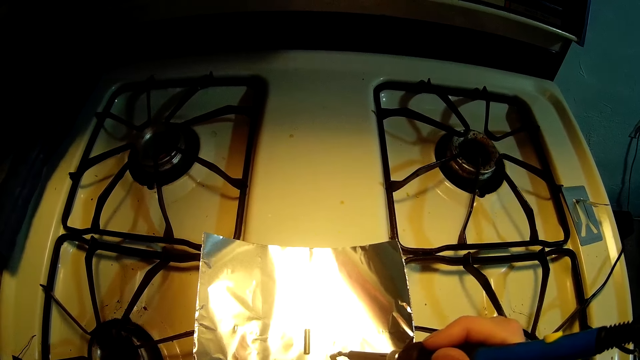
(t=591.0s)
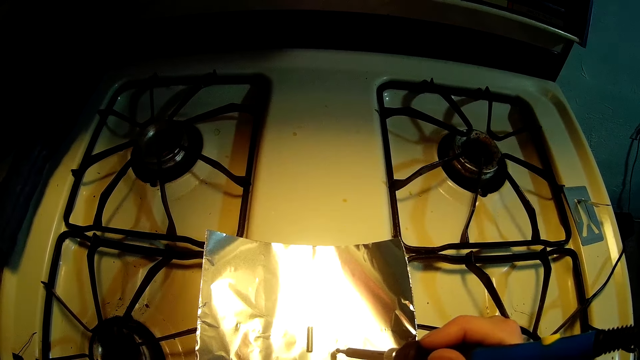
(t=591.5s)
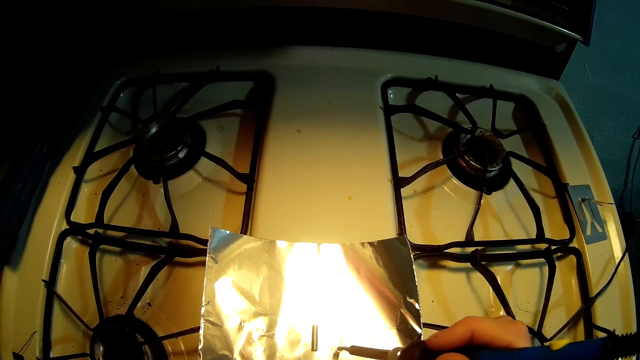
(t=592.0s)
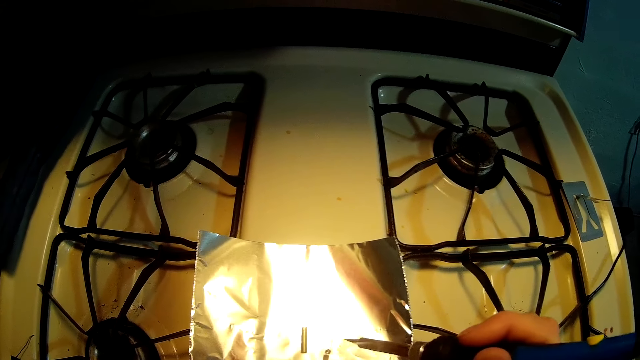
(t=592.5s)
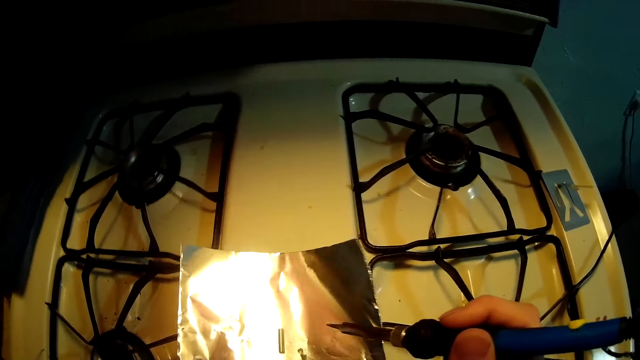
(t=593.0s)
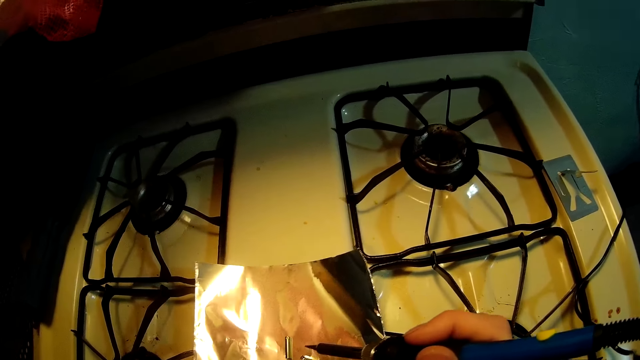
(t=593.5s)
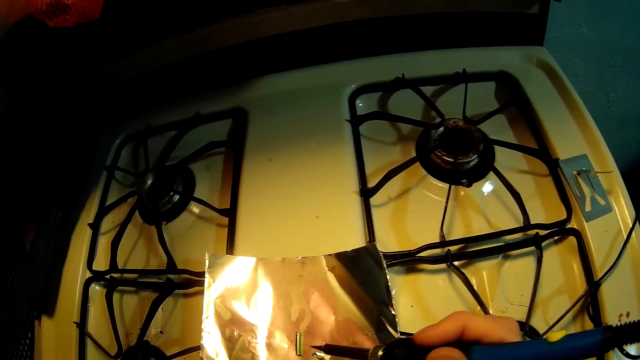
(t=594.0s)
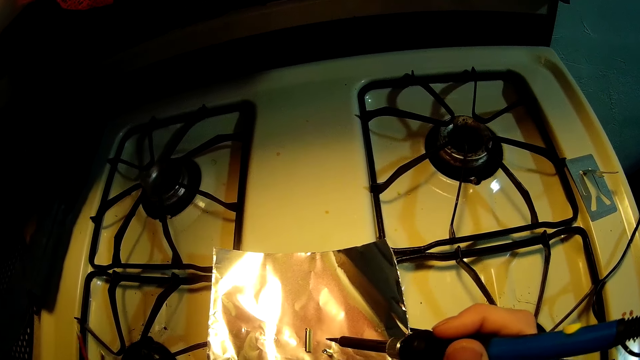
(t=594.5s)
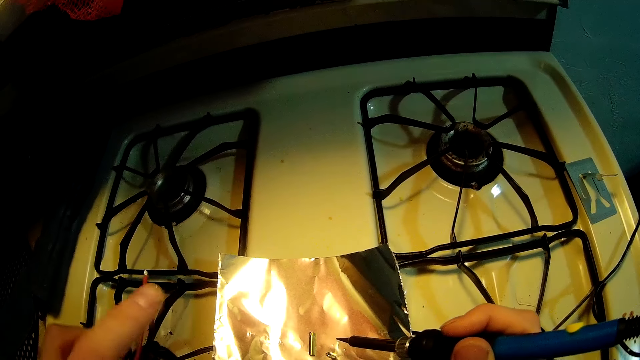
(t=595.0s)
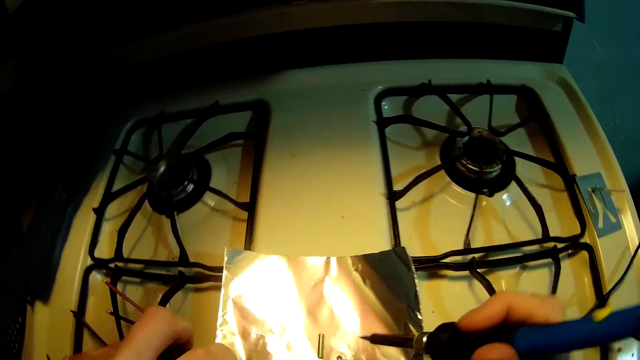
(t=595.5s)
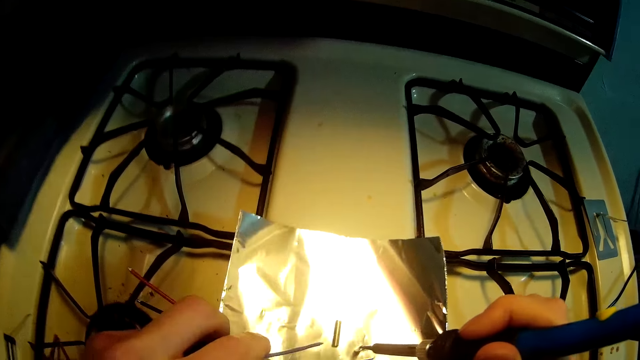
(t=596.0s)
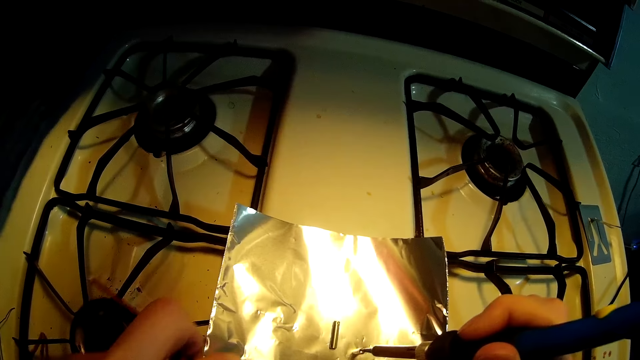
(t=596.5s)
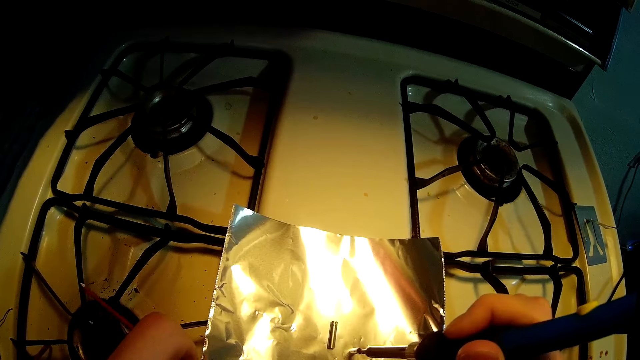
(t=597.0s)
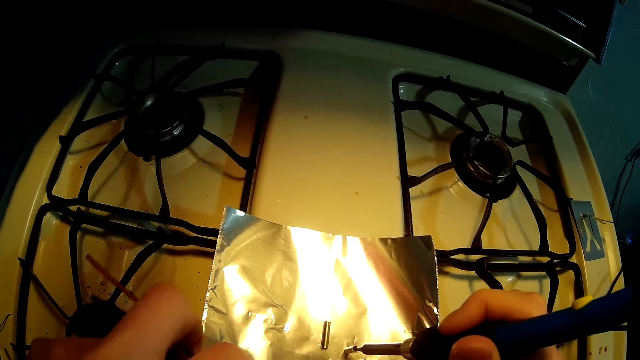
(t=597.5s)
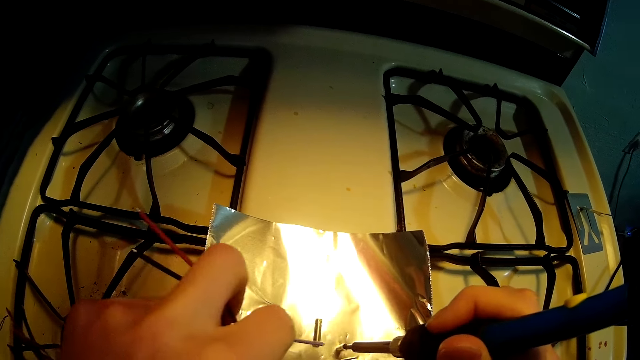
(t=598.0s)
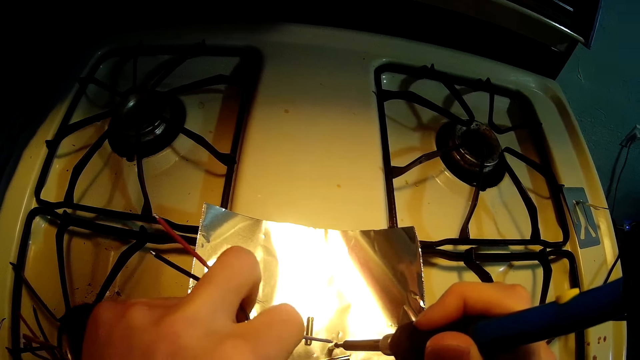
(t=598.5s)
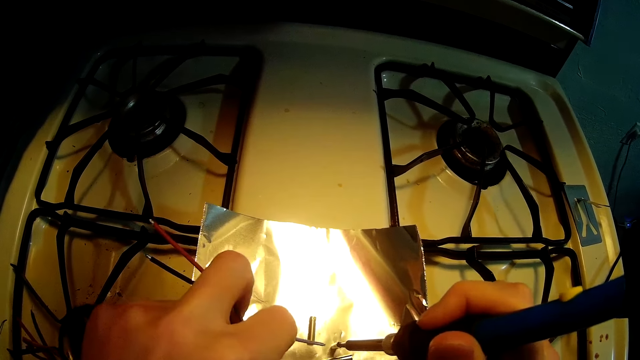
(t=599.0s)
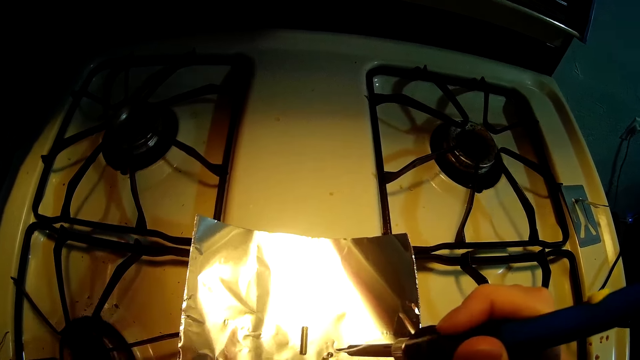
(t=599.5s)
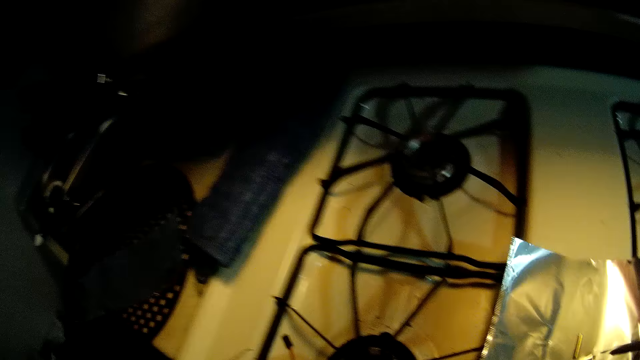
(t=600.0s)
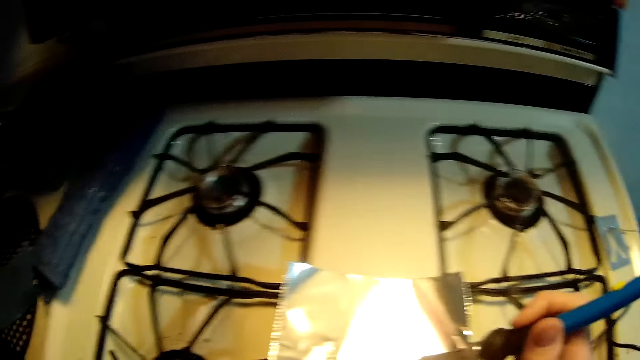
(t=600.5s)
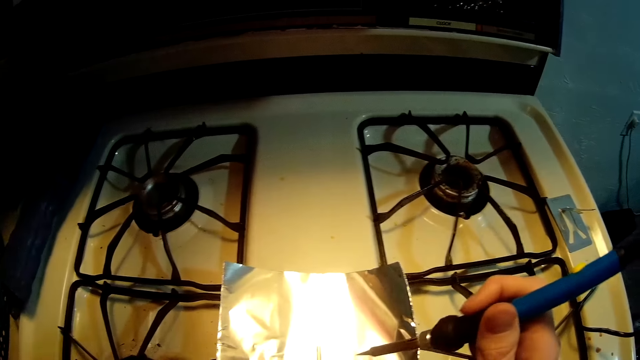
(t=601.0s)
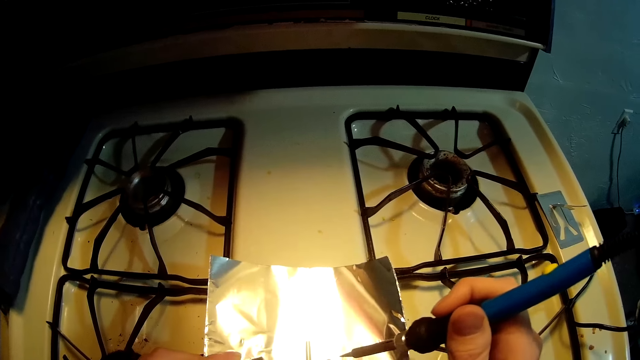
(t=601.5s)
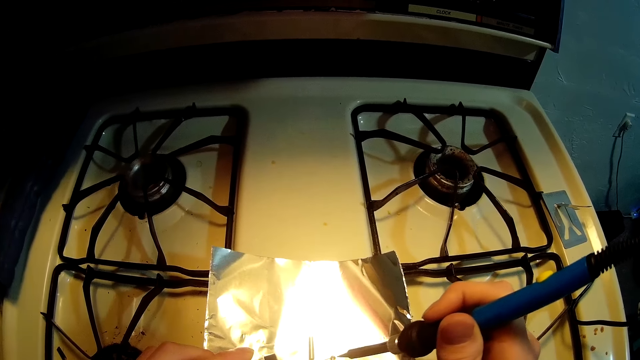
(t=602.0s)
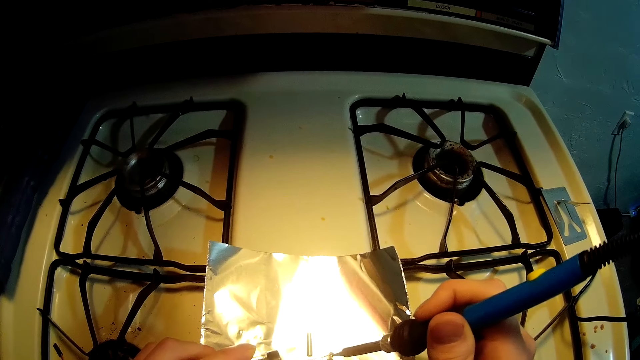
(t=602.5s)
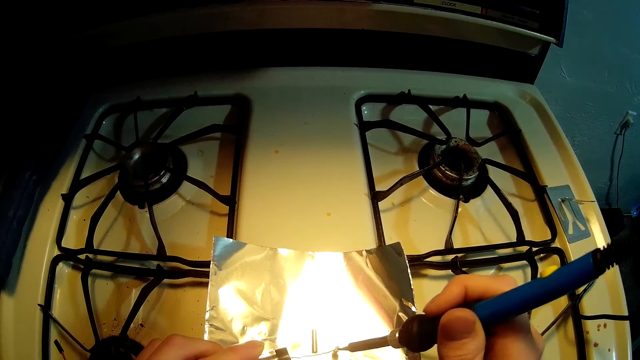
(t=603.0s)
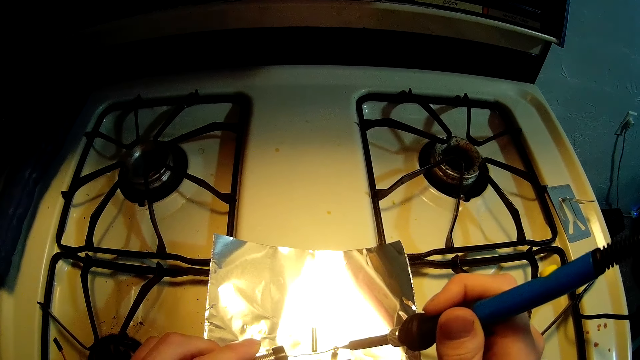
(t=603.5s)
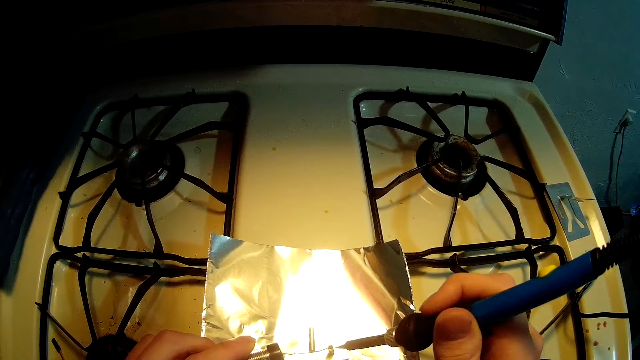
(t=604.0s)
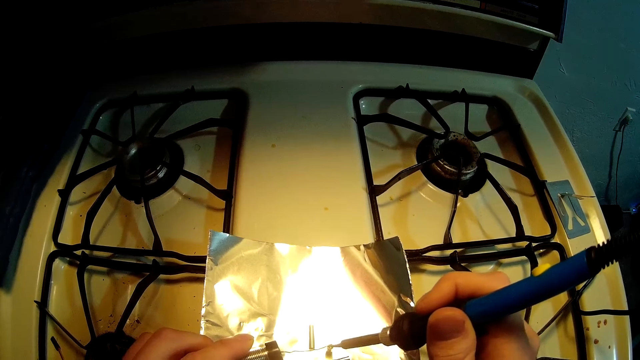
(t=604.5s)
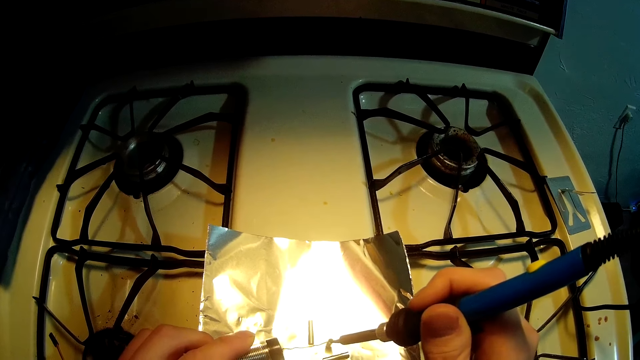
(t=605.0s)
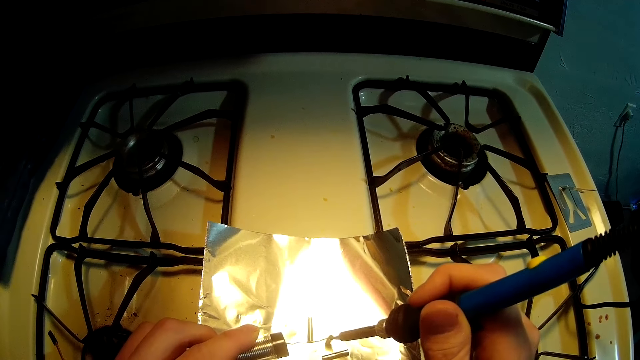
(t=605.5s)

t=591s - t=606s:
The camera wearer picks a wire. They solder the wire. They pick a solder. They solder something.

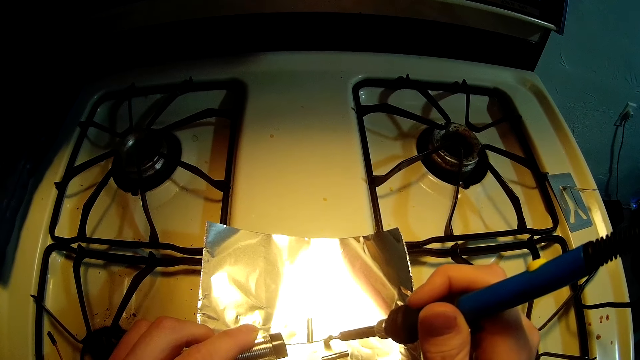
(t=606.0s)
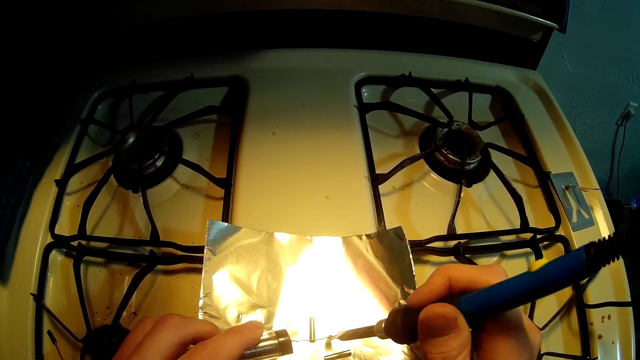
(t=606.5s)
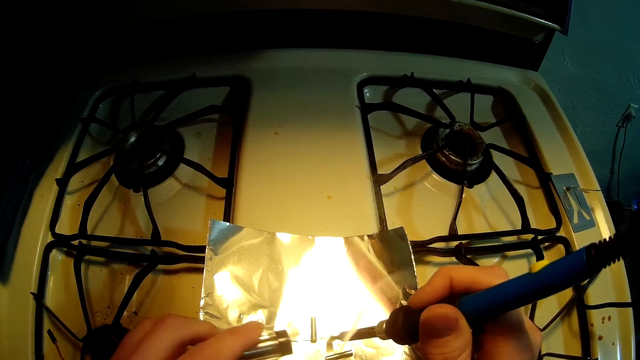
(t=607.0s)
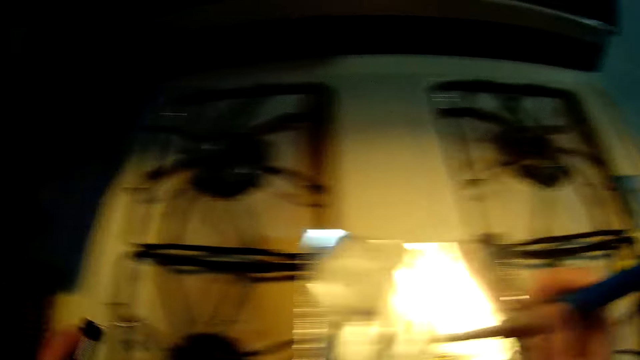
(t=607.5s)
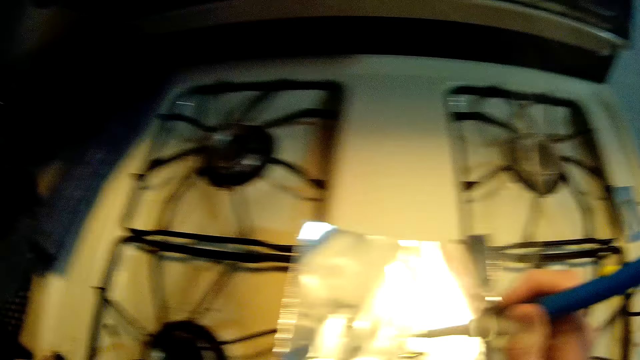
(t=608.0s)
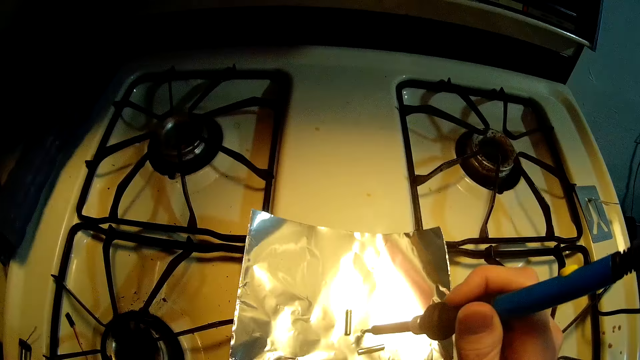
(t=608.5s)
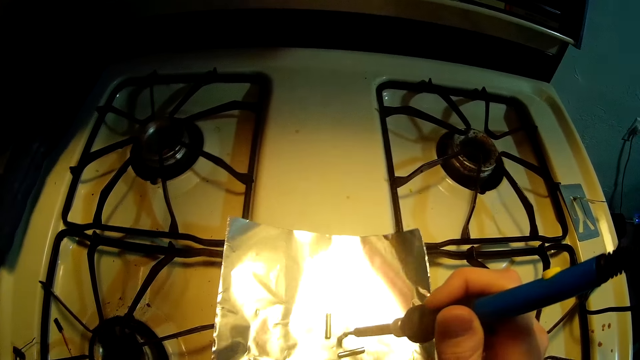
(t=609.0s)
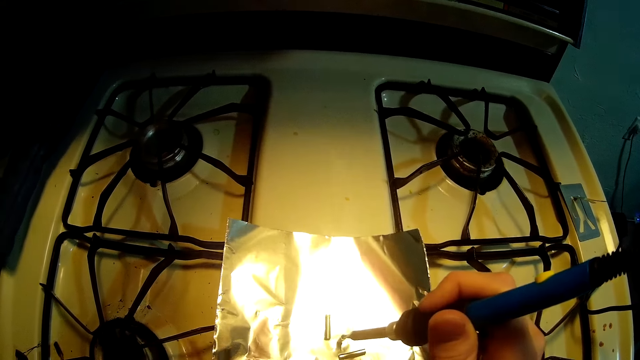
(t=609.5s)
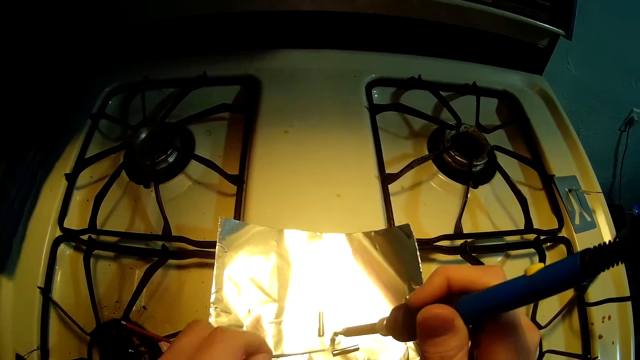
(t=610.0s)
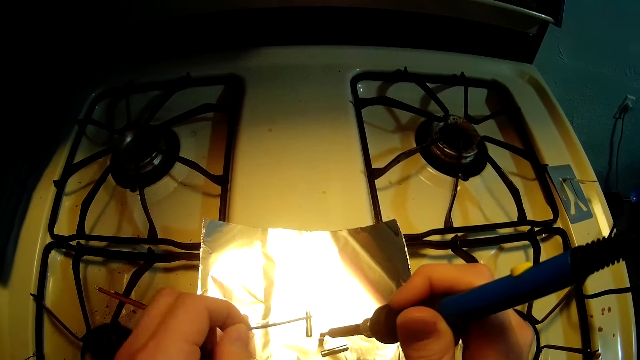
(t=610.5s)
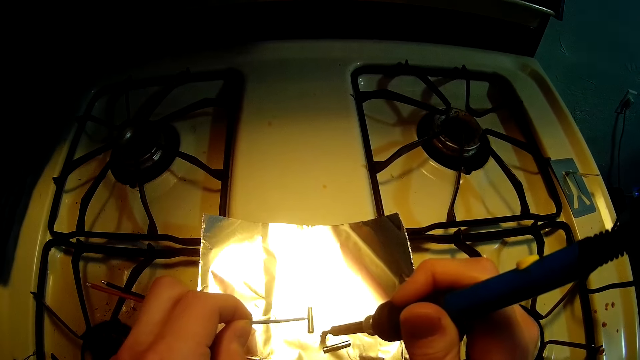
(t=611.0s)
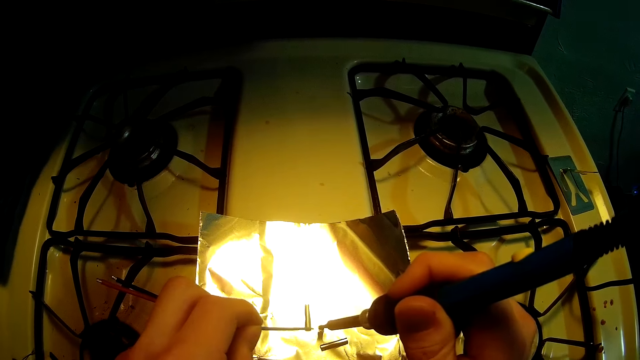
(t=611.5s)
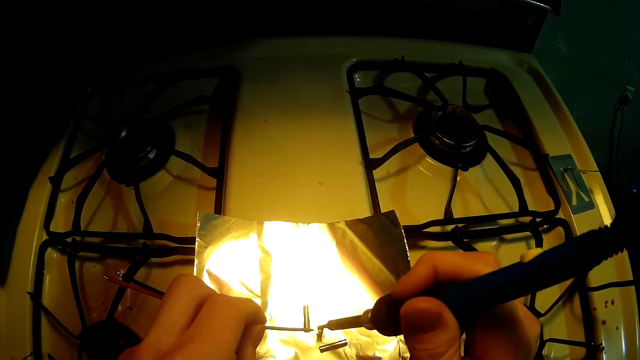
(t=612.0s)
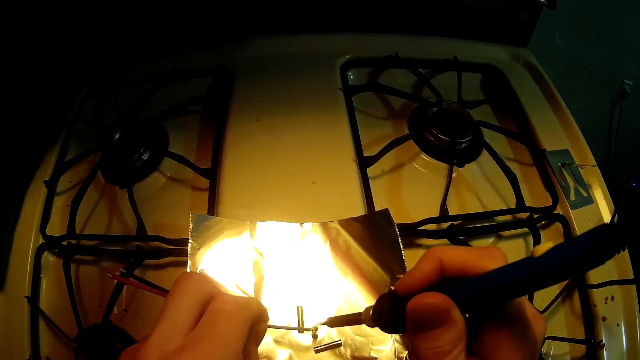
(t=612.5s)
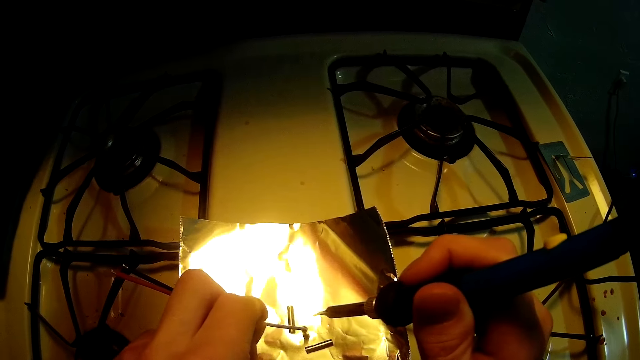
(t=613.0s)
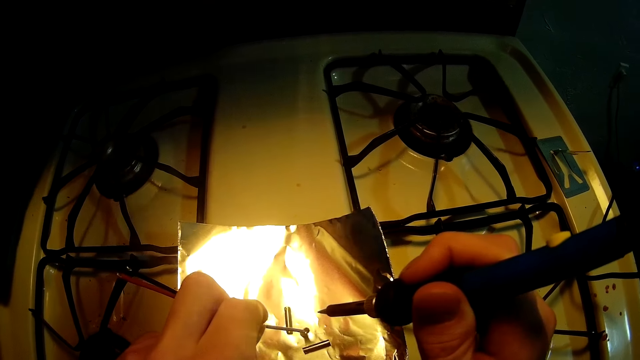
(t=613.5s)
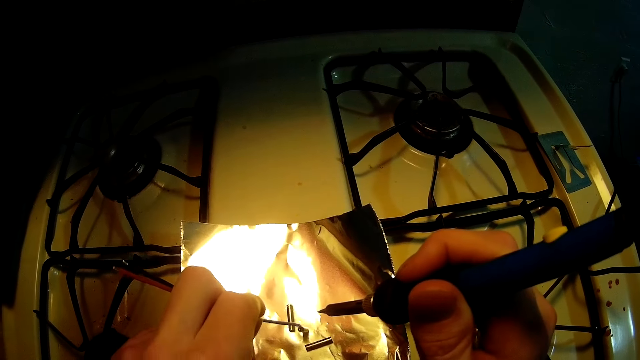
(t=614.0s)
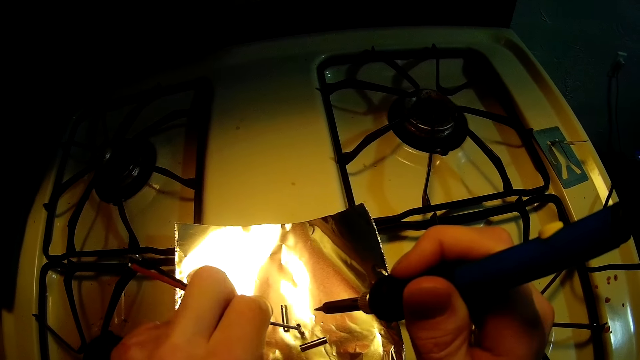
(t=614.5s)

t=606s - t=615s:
The camera wearer puts the solder on top of a cooker. They pick a wire. They solder something. They insert the wire in something.
